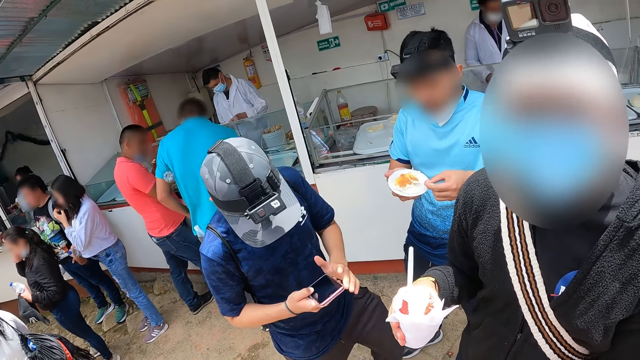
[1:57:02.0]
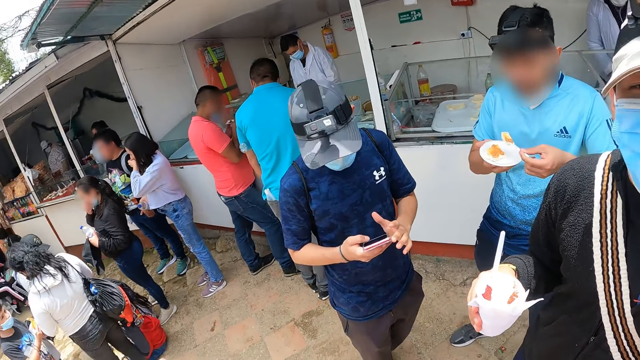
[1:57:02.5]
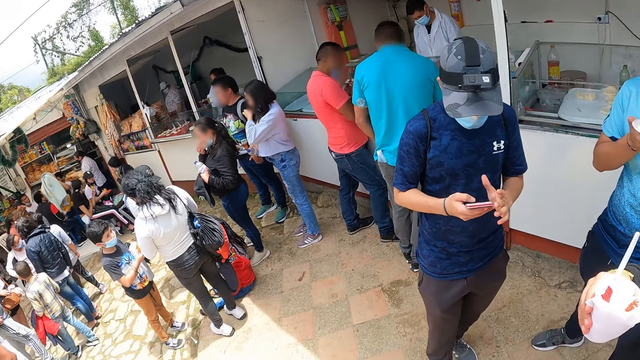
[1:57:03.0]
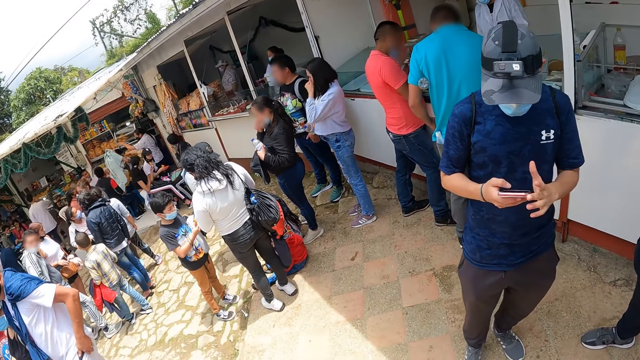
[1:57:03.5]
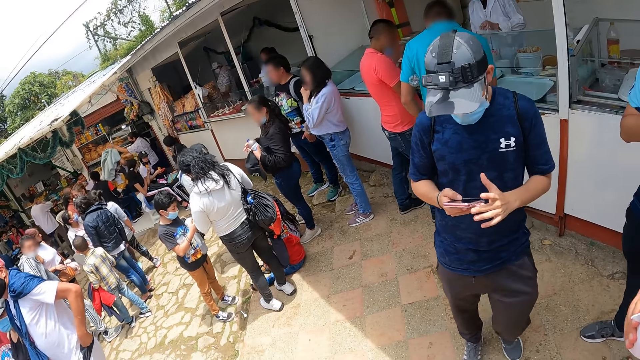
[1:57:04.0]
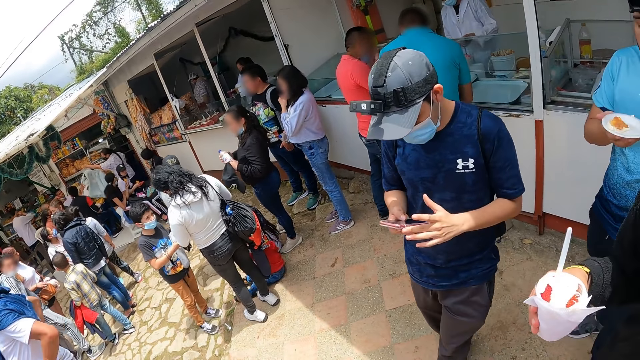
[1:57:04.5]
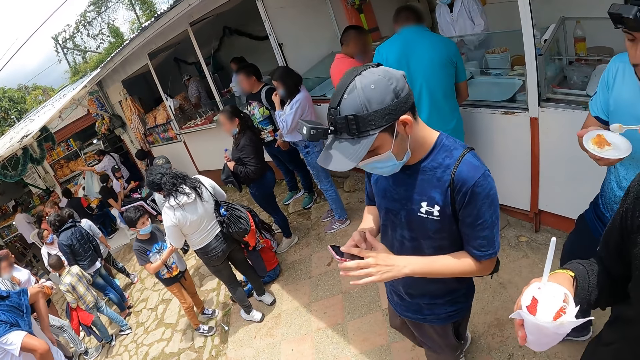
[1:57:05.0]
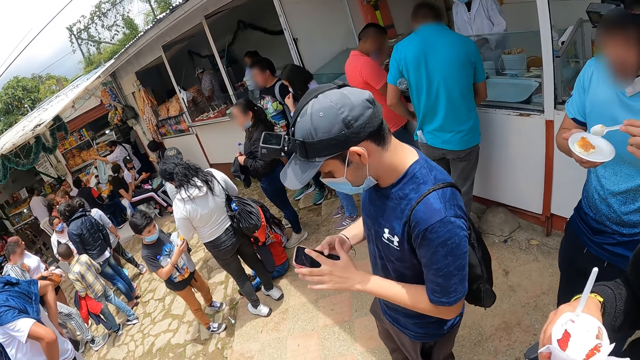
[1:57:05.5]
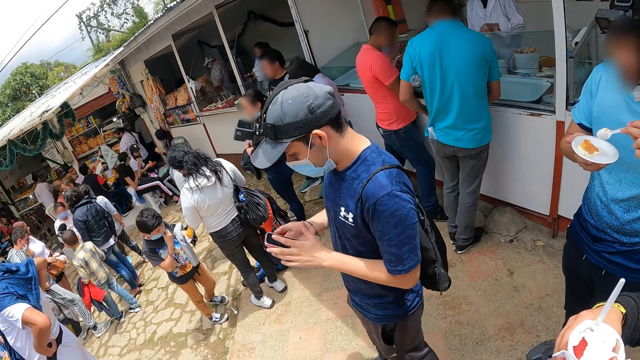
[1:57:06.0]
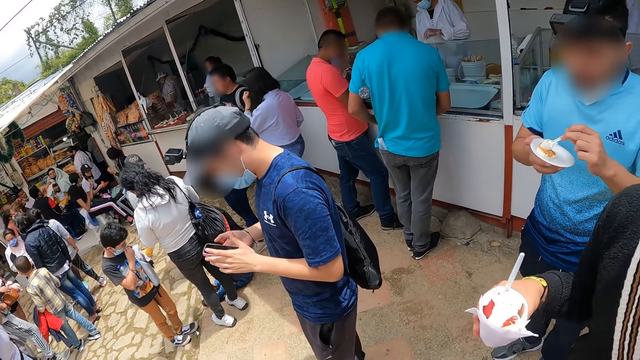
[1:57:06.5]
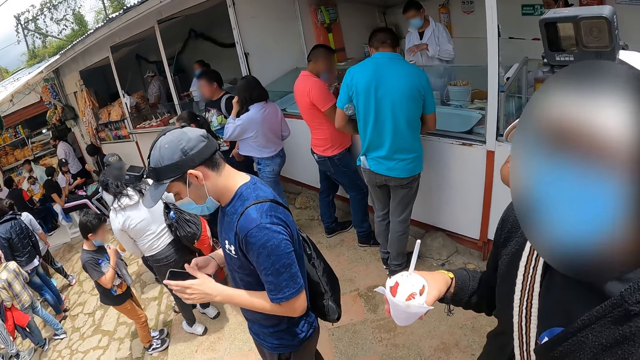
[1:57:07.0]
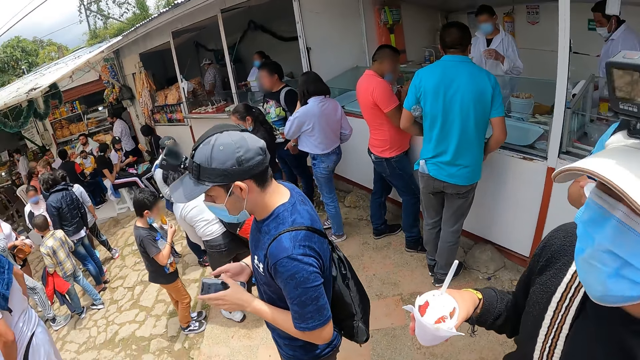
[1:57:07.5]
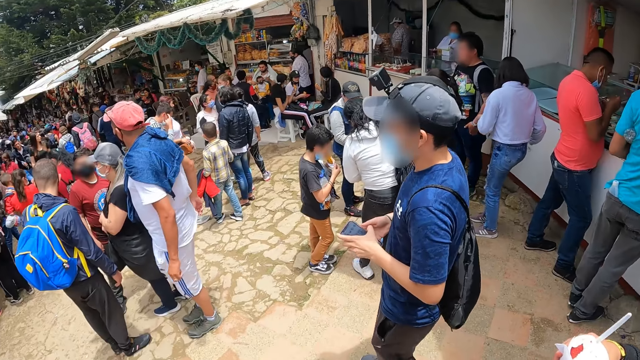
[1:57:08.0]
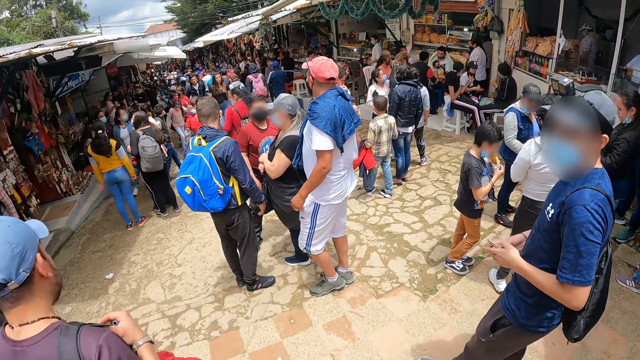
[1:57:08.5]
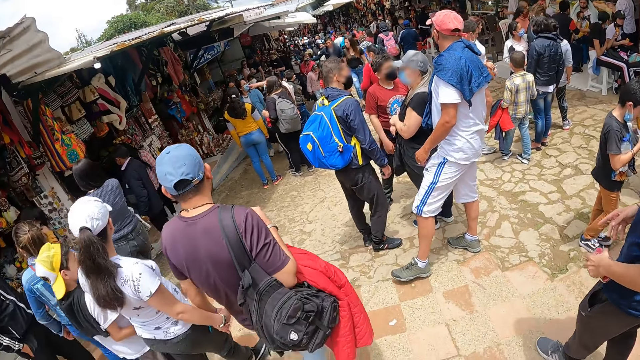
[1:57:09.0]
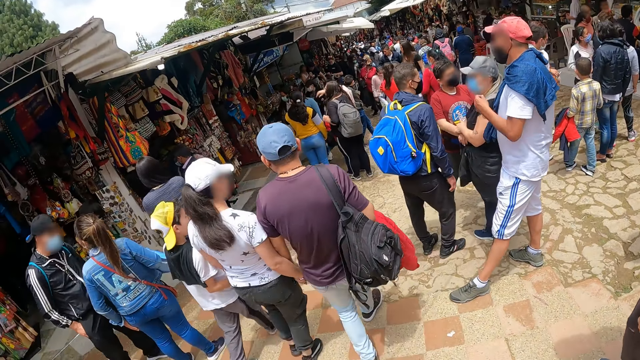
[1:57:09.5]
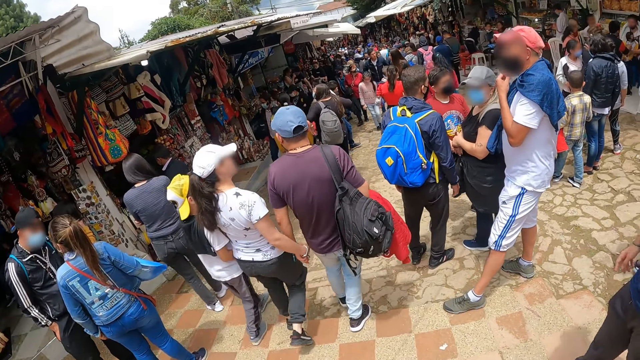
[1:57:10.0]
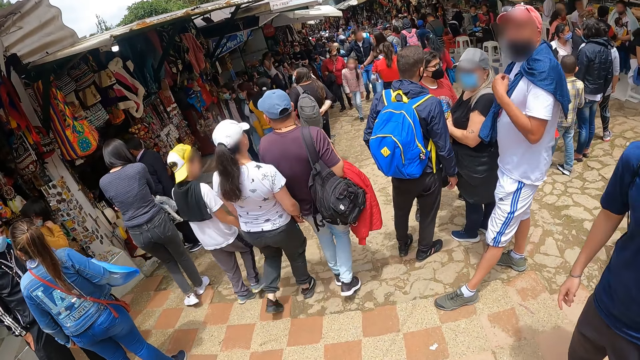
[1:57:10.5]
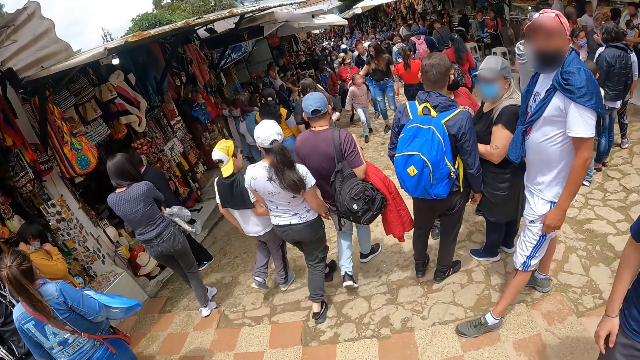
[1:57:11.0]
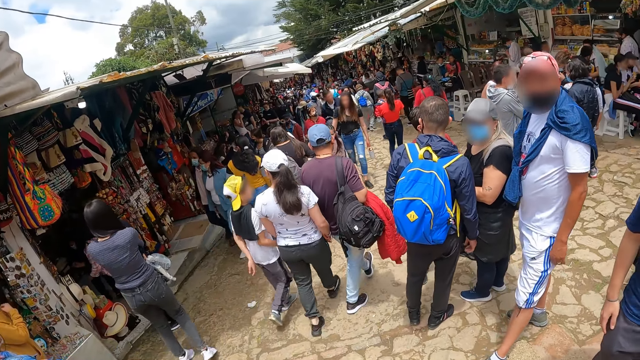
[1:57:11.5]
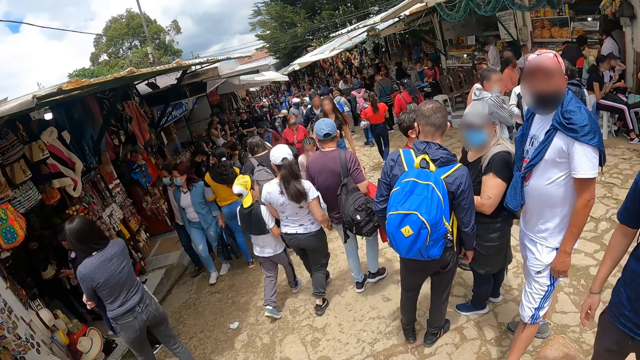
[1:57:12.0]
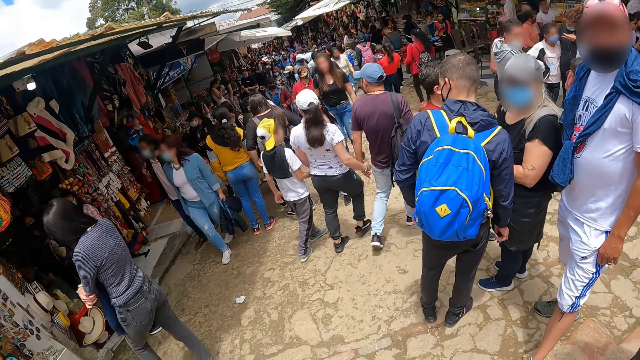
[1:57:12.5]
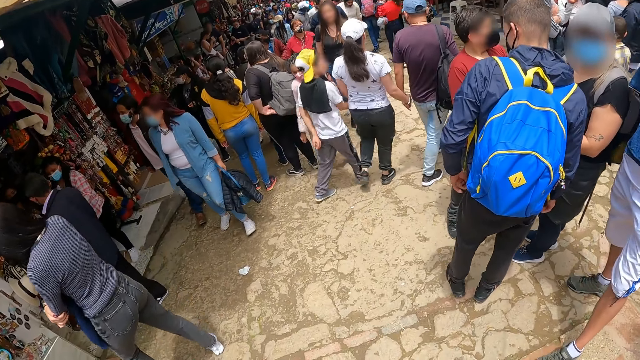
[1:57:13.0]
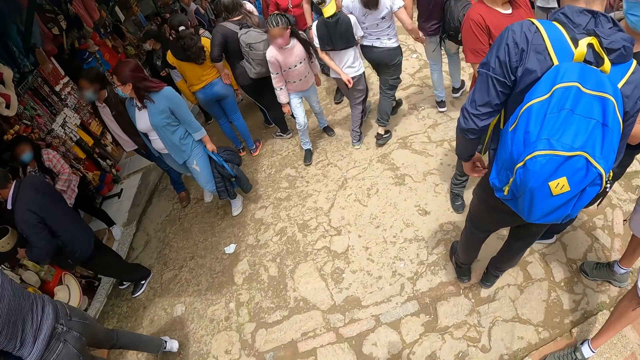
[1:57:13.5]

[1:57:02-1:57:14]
A man eats the ice-cream on the spoon in his left hand. The camera wearer looks around the hotel. The man scoops ice-cream from the plate with the spoon in his left hand.

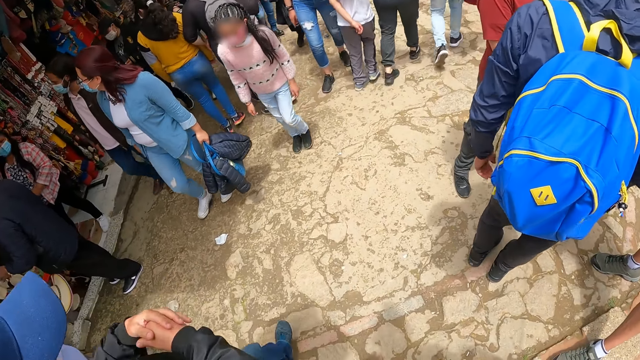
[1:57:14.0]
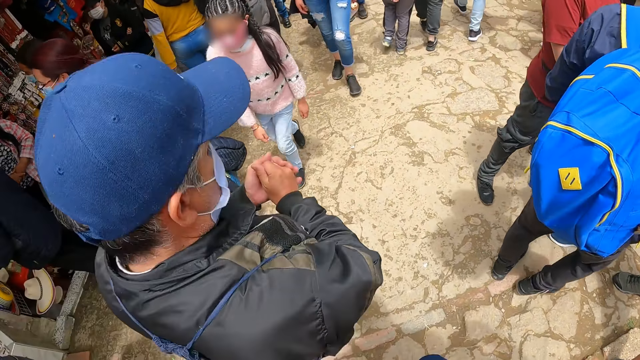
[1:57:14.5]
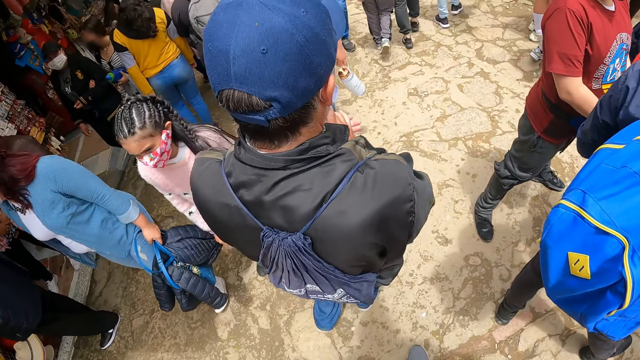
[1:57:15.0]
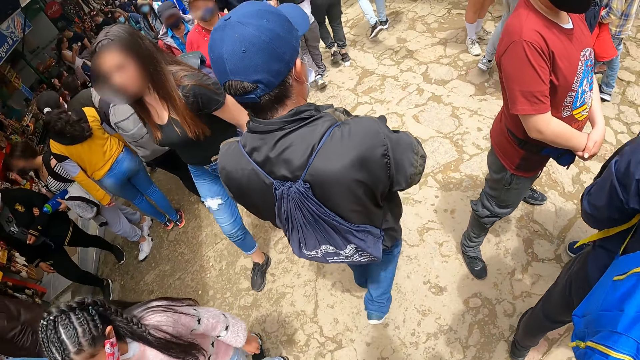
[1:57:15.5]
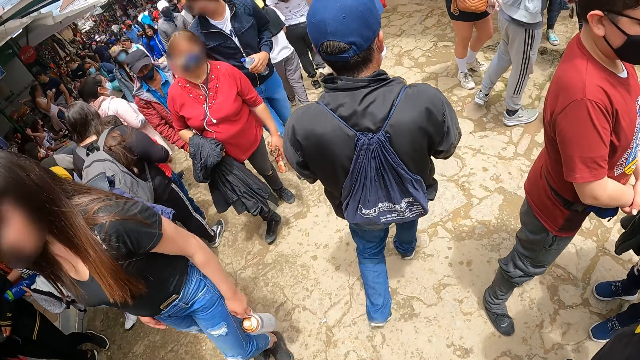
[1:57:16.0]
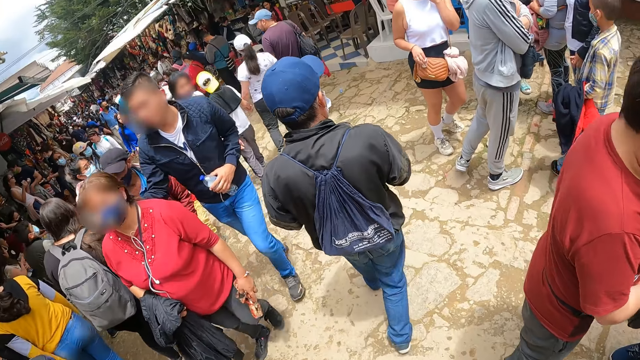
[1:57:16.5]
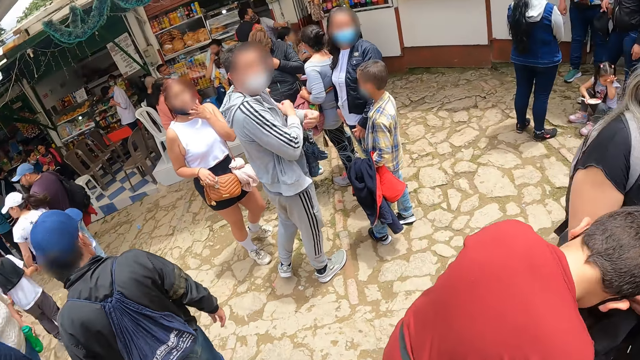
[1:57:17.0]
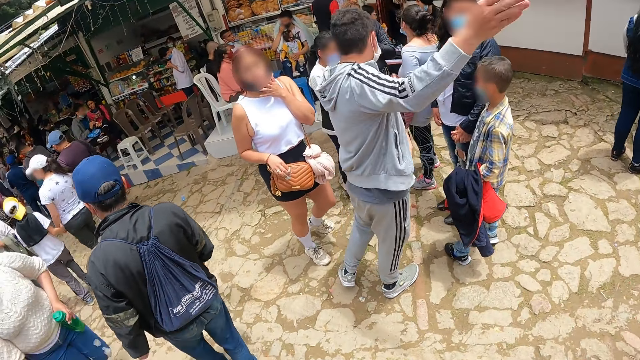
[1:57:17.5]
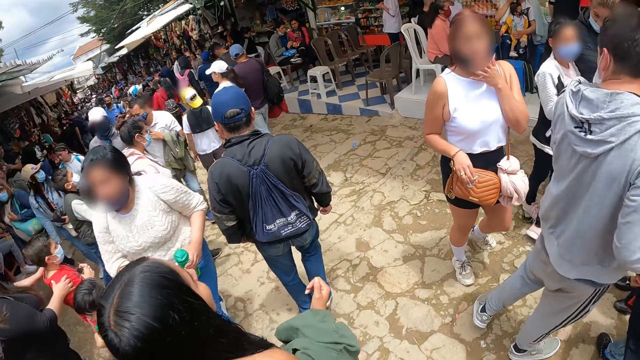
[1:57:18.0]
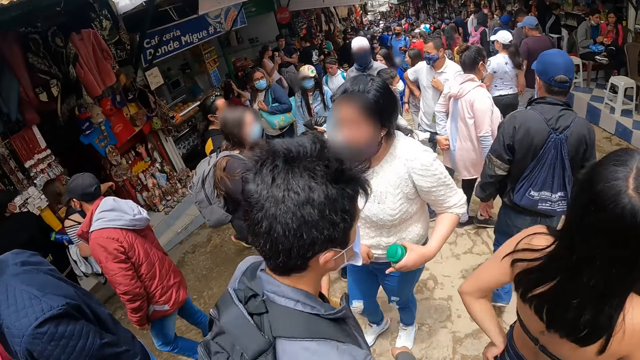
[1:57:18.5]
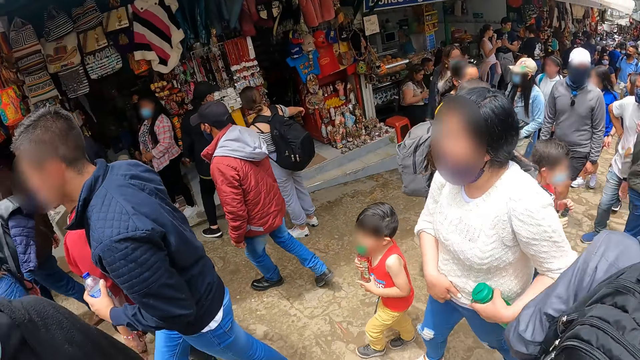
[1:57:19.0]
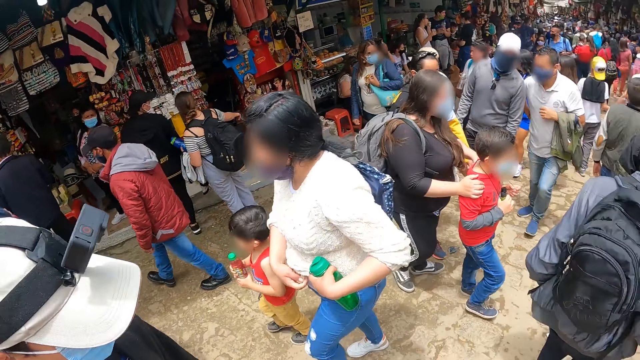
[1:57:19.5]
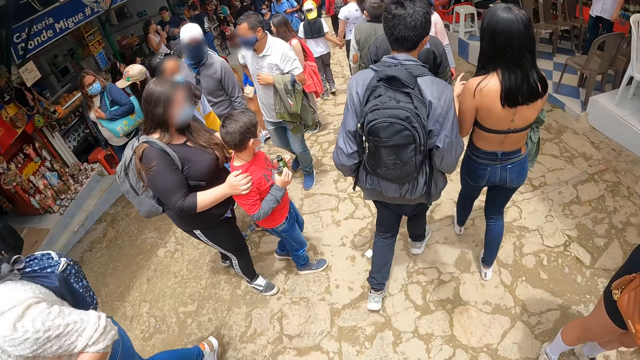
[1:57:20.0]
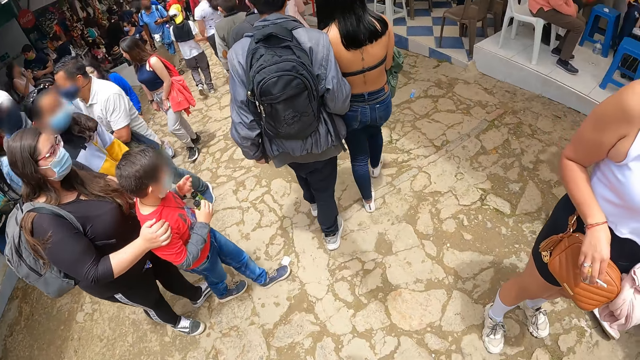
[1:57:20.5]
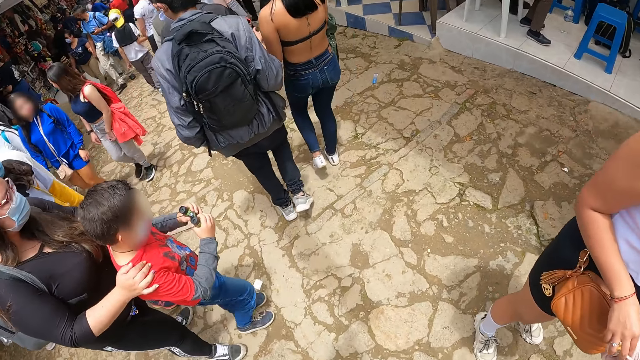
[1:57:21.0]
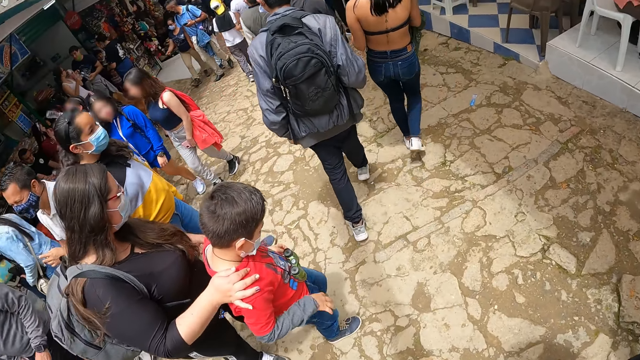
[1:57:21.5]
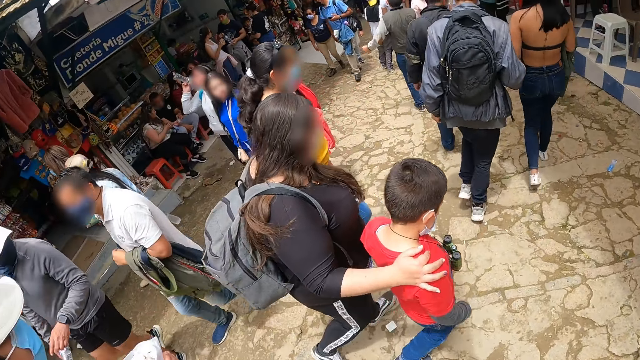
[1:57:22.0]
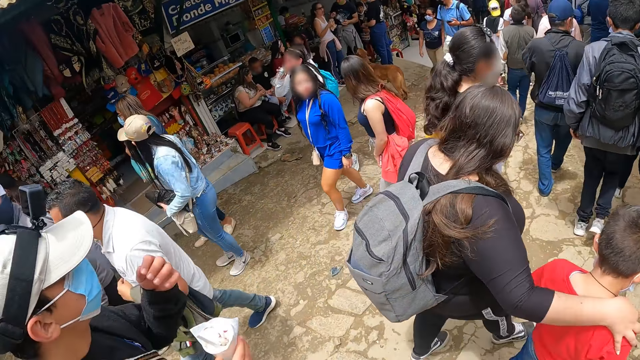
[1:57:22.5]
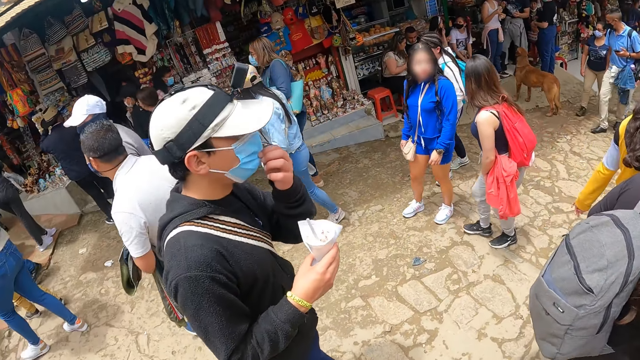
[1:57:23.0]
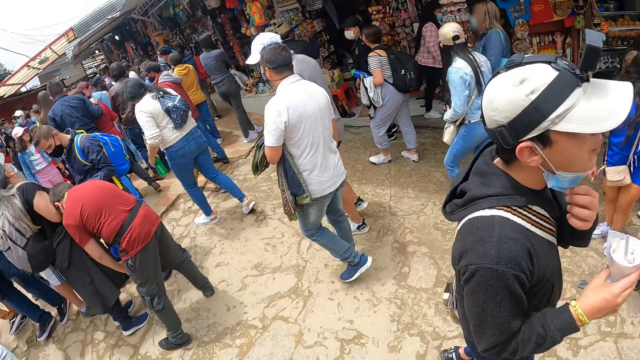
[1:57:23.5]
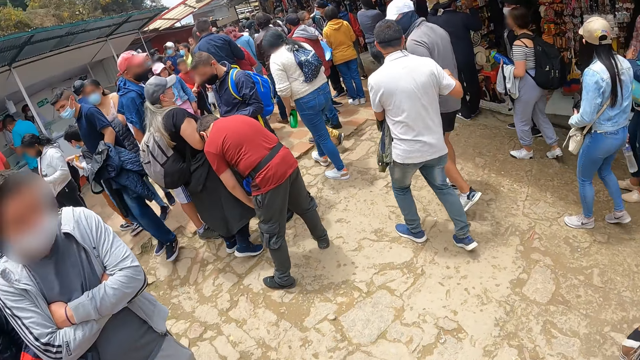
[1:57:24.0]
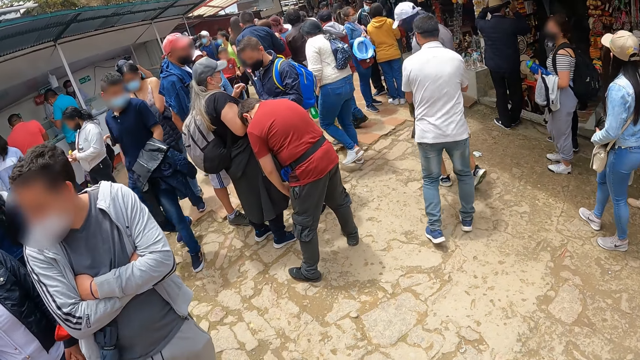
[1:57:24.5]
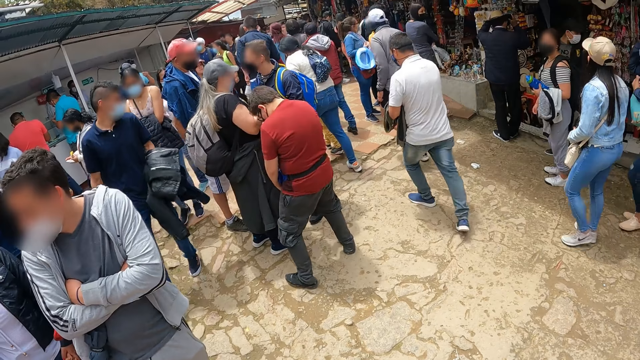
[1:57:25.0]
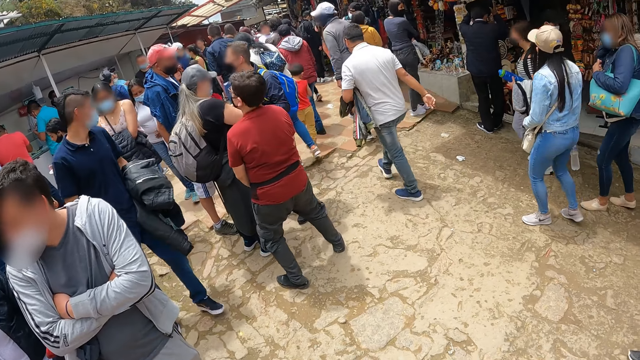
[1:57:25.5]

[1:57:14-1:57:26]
The camera wearer looks around the market.
